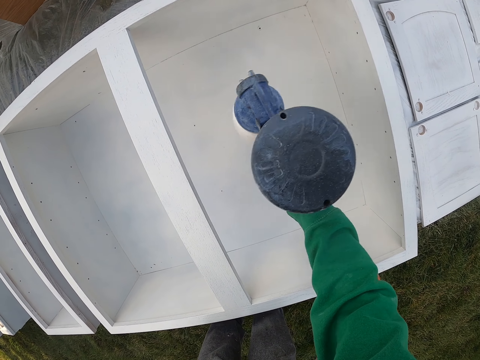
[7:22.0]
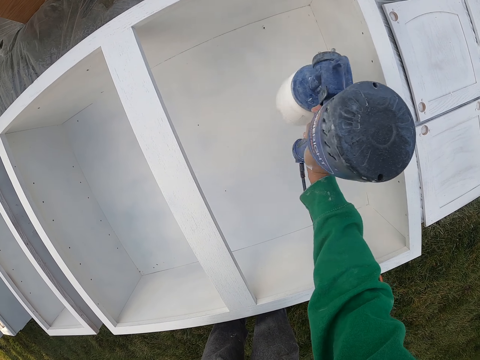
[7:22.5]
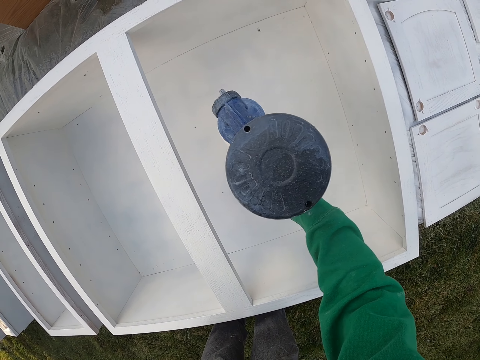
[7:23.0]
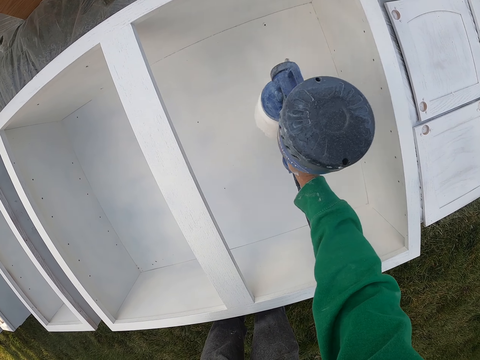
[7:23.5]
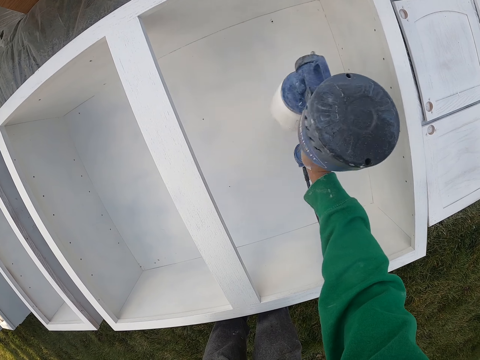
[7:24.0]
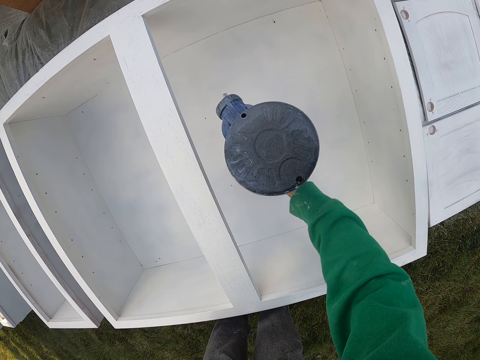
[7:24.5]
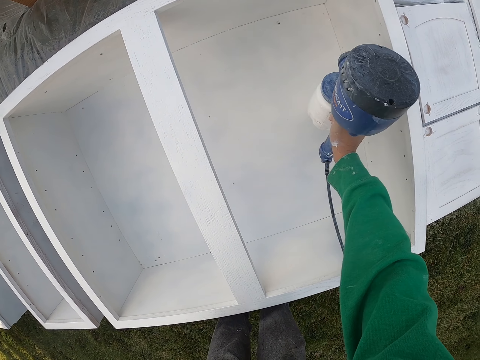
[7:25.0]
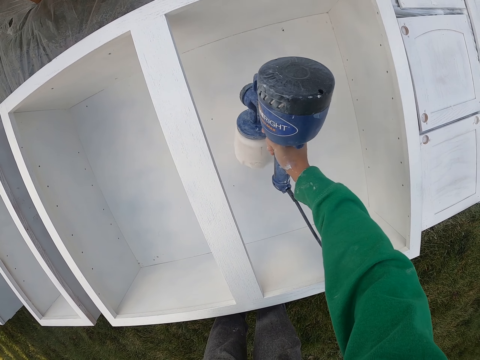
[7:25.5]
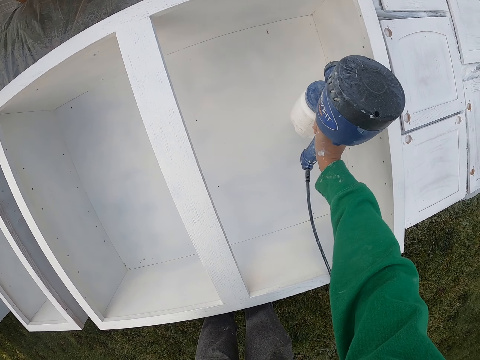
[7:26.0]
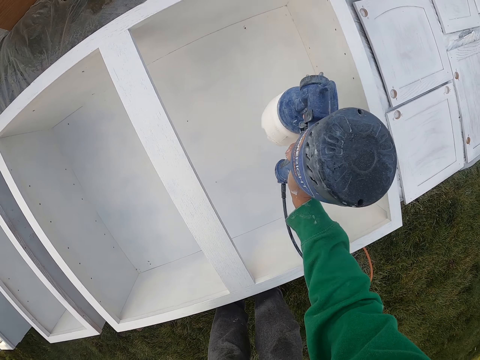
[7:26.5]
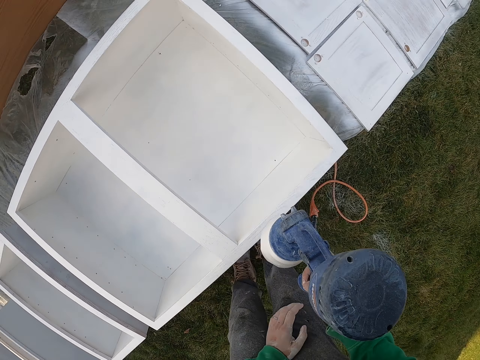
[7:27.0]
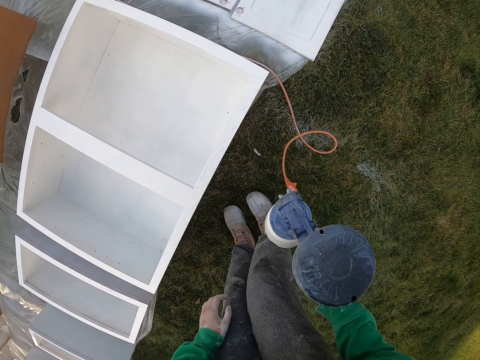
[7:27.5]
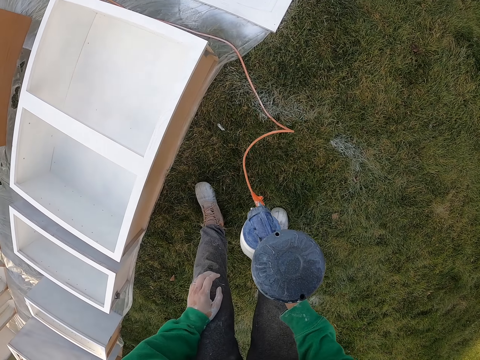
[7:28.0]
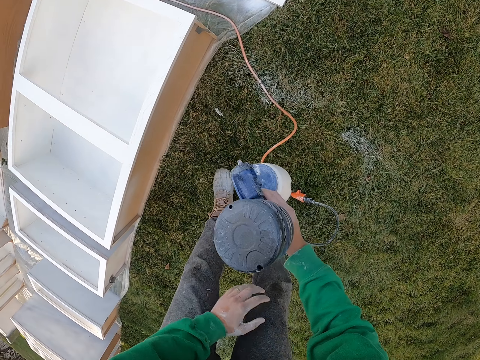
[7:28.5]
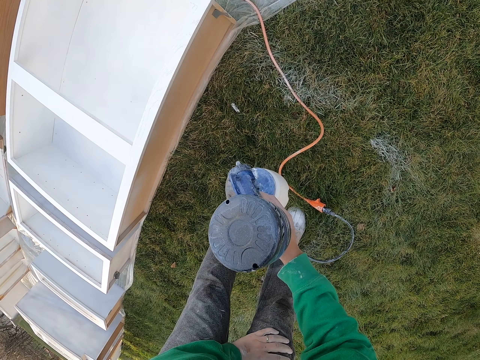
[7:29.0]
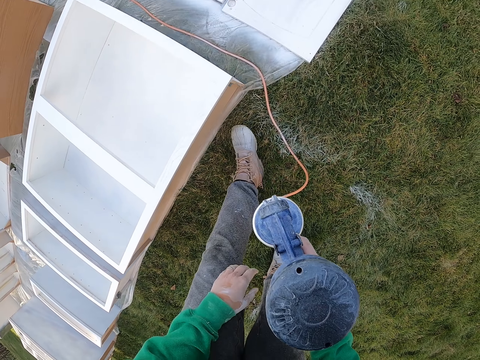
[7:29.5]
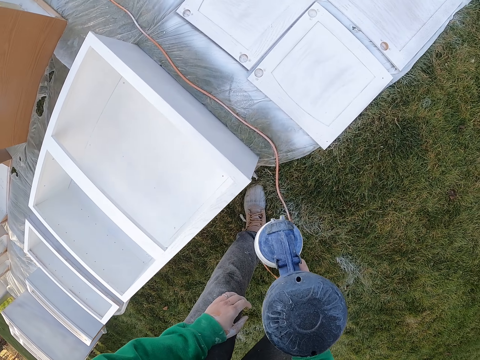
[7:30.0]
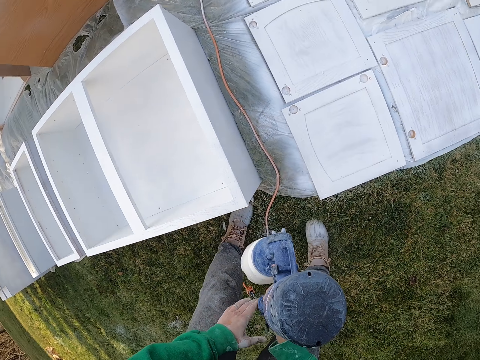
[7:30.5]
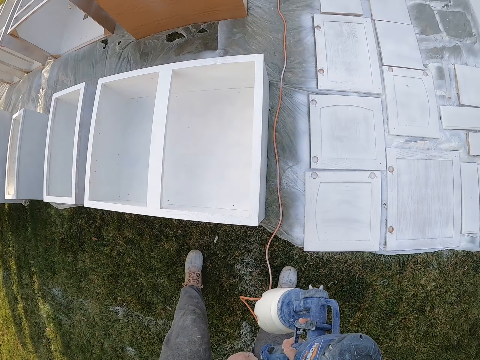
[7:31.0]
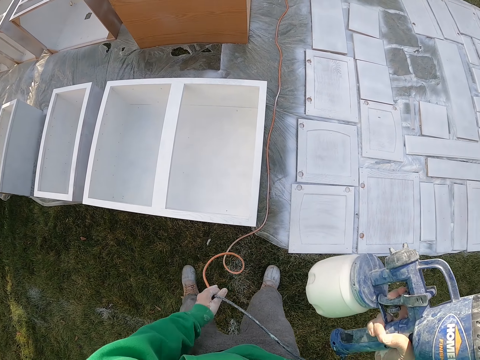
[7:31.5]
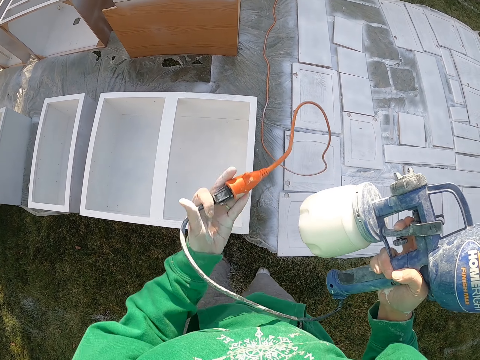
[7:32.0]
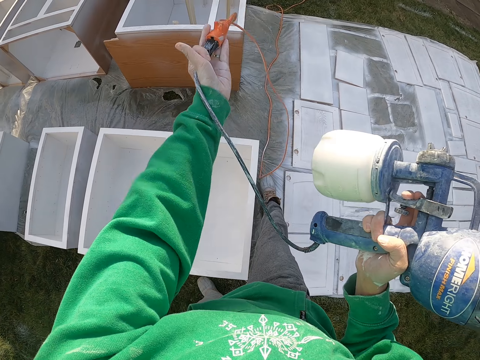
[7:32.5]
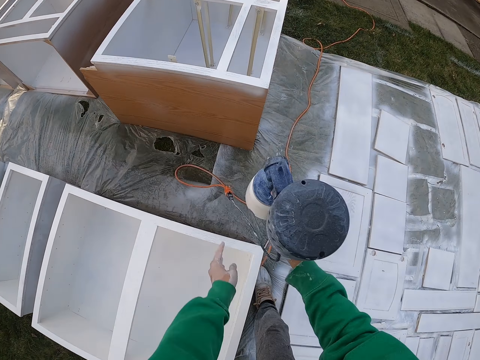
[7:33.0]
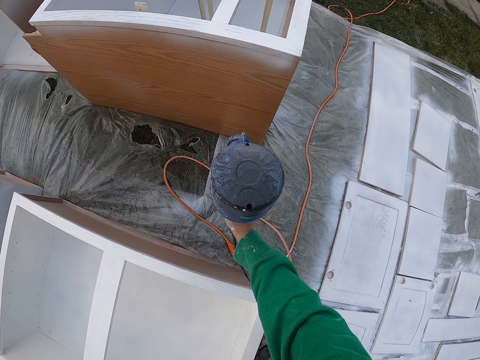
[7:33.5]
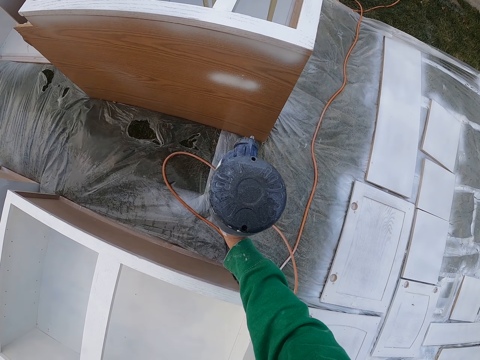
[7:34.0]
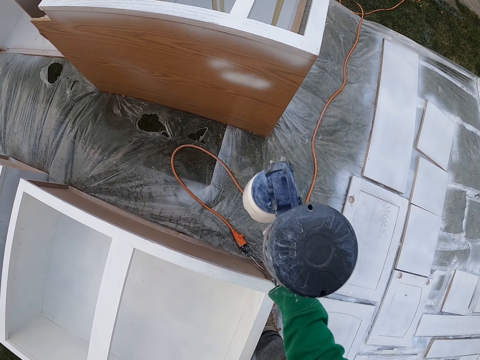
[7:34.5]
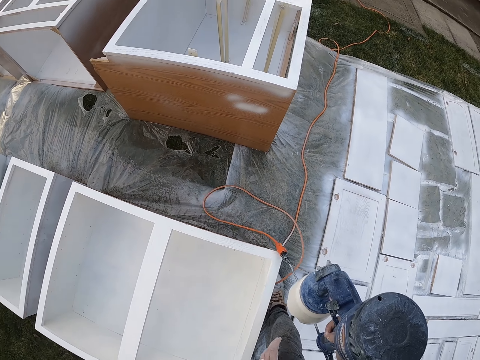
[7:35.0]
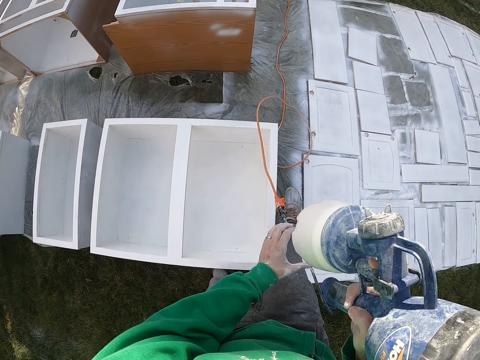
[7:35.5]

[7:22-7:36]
The camera wearer stares at the furniture. They pull the wire. They spray the furniture.

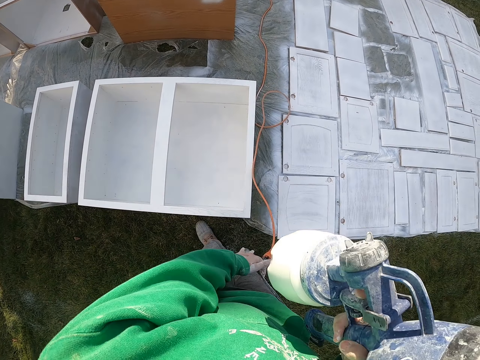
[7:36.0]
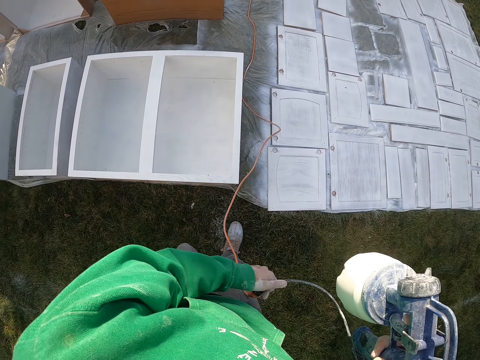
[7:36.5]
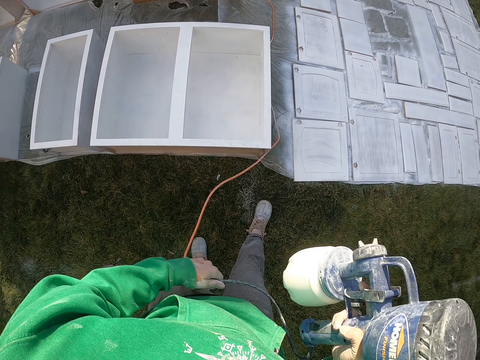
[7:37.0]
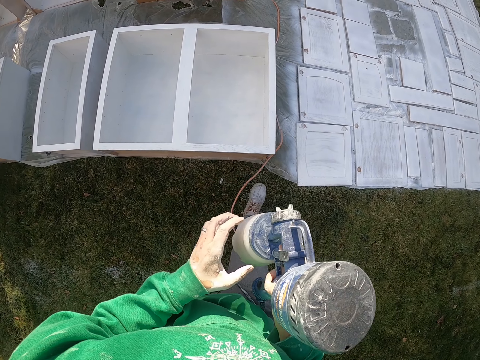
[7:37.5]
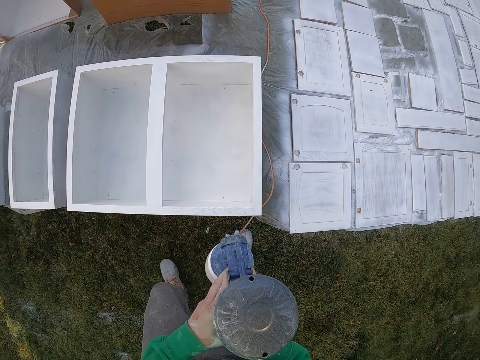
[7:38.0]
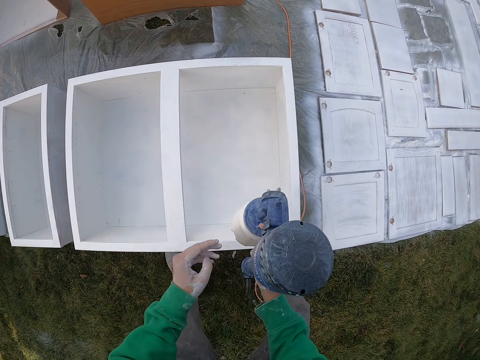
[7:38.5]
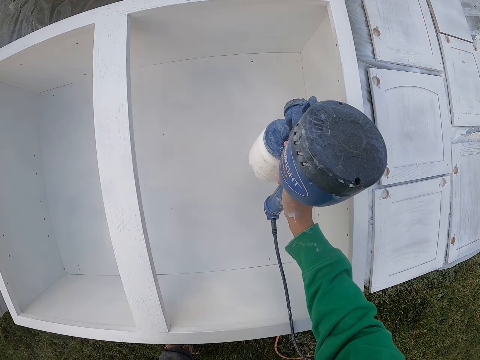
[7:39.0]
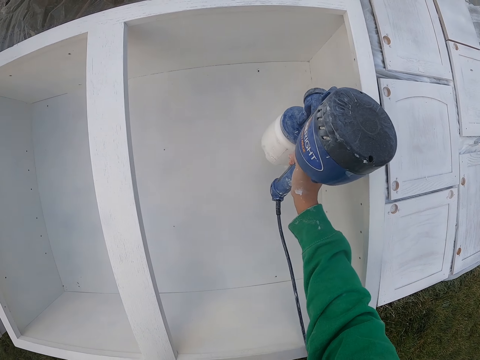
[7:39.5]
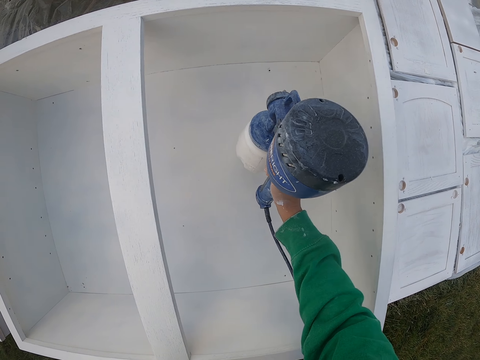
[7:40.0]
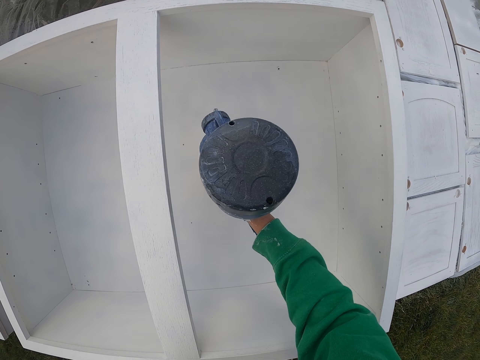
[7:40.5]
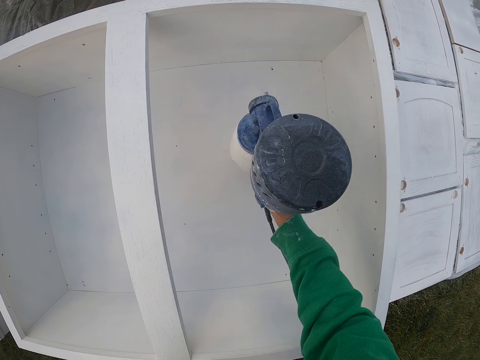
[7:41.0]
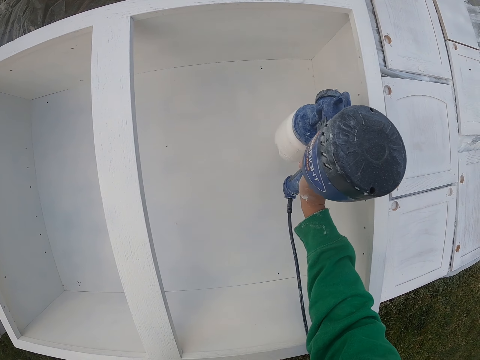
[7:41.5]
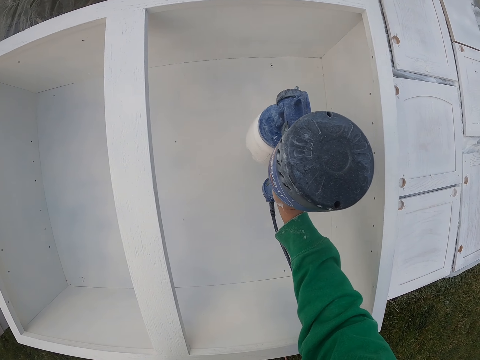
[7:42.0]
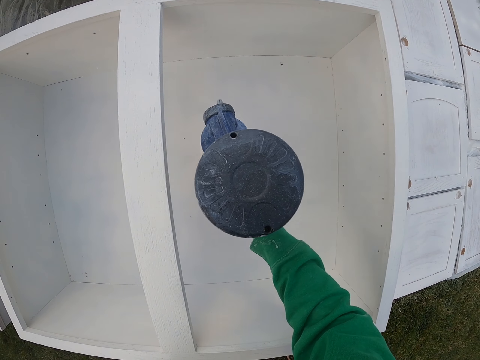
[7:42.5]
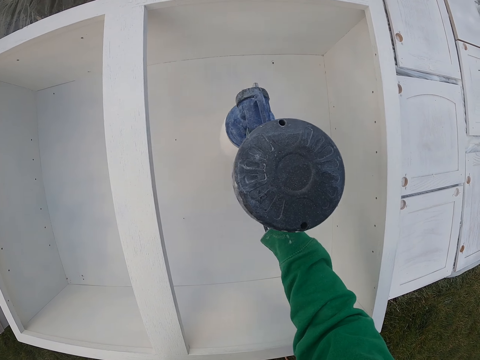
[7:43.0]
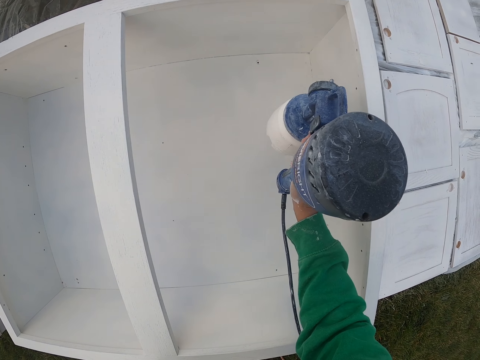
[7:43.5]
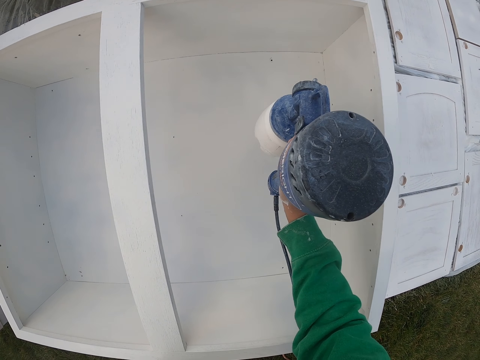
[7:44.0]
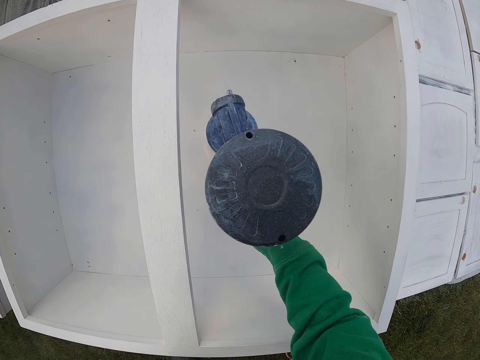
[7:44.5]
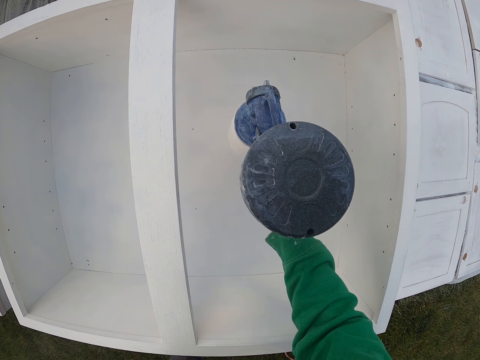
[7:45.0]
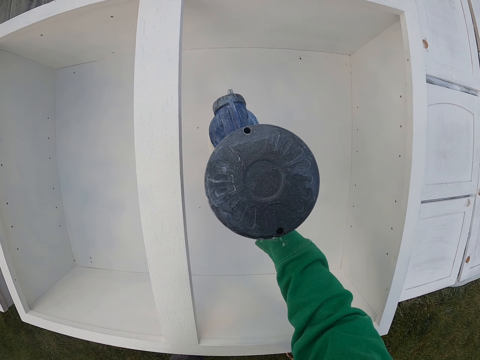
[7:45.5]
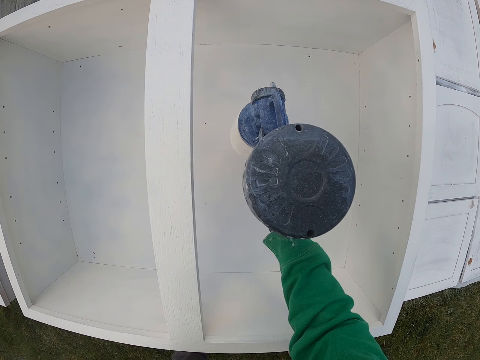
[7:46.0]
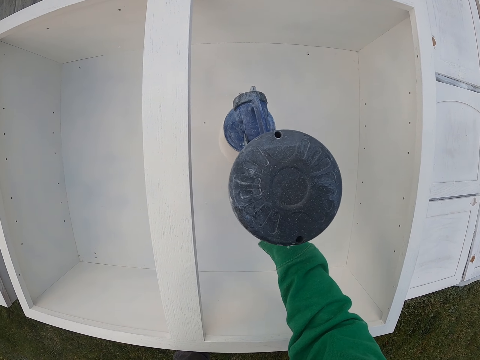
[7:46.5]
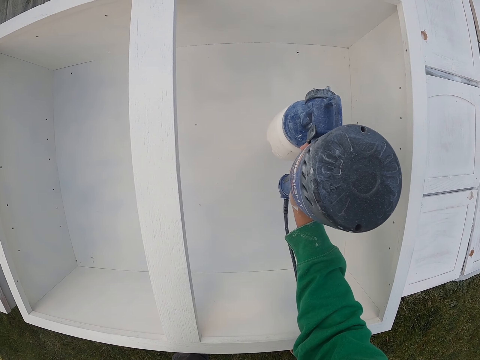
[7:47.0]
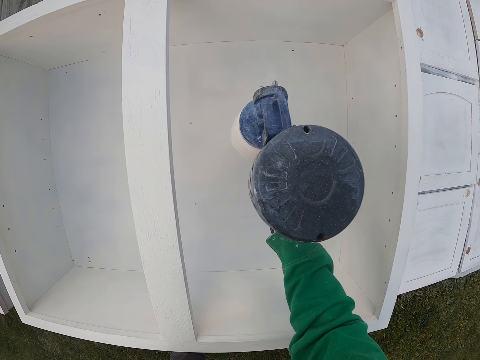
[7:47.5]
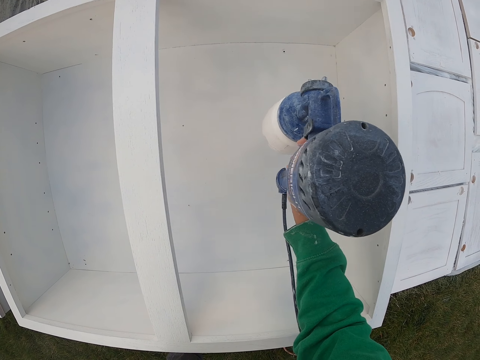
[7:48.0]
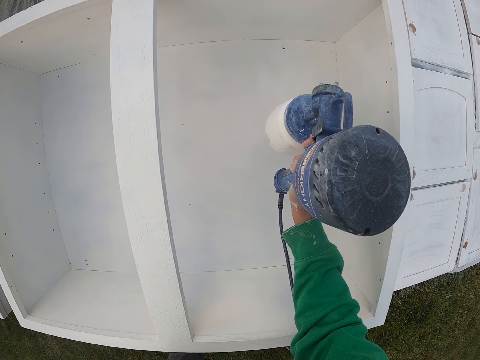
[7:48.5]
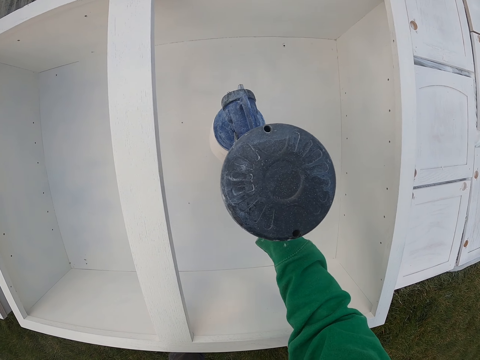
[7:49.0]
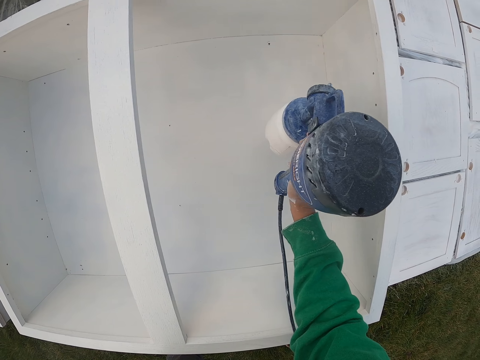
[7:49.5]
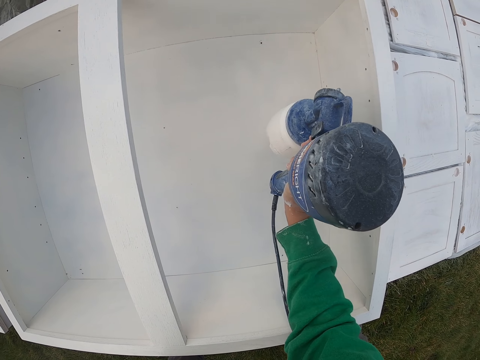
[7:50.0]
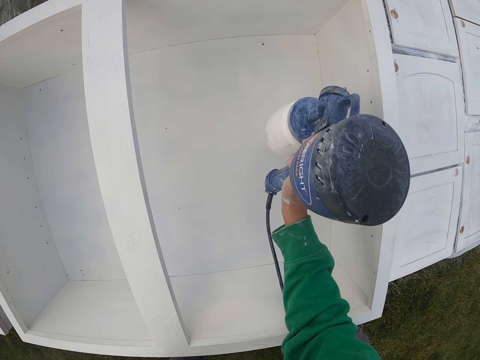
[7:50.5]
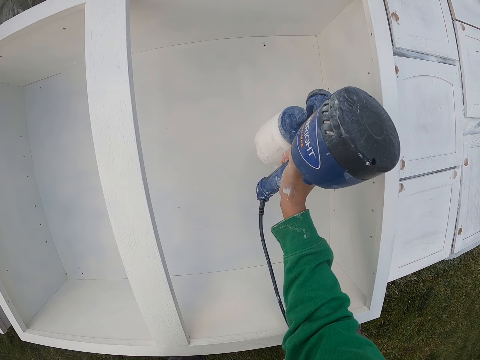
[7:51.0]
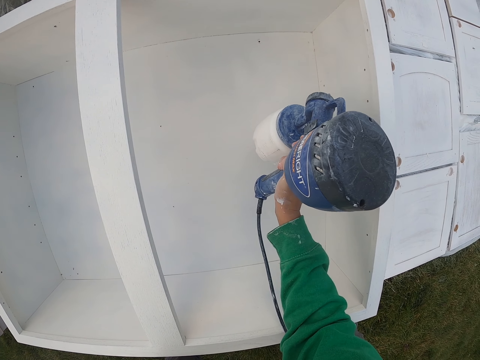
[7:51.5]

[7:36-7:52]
The camera wearer pulls the wire. They spray furniture.
